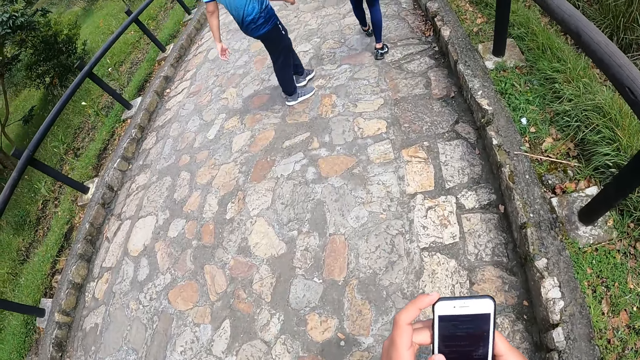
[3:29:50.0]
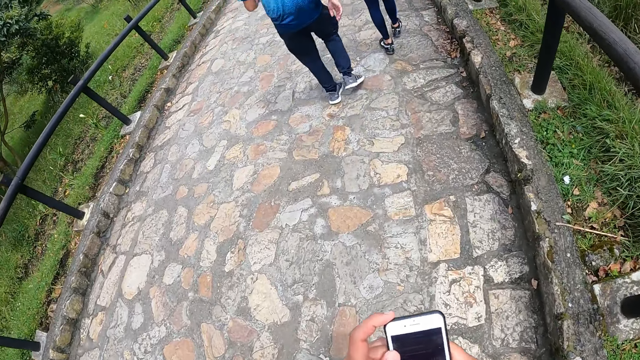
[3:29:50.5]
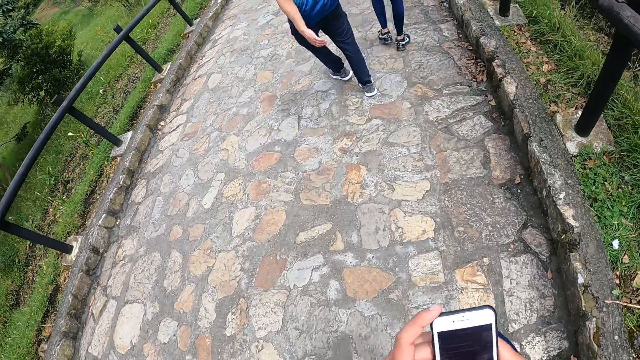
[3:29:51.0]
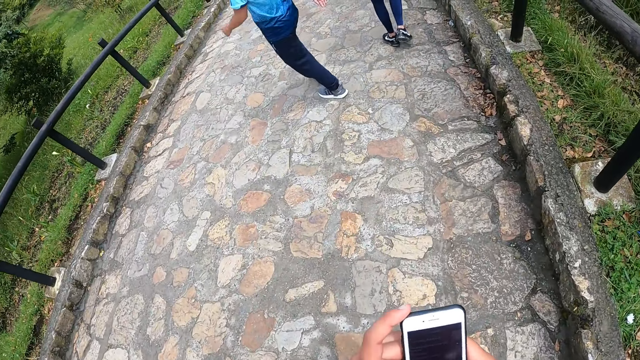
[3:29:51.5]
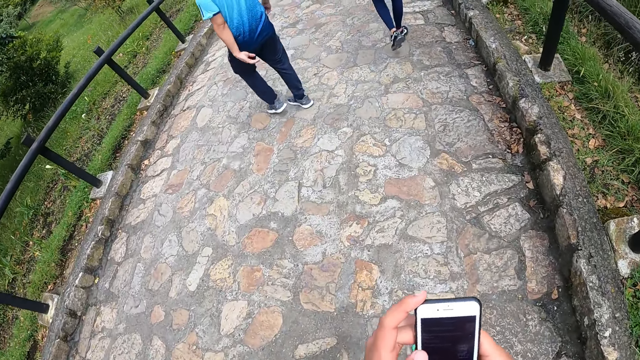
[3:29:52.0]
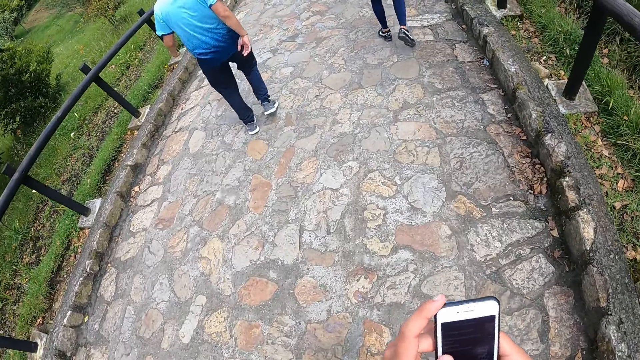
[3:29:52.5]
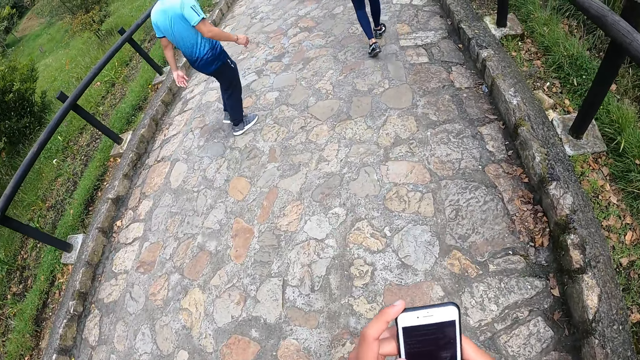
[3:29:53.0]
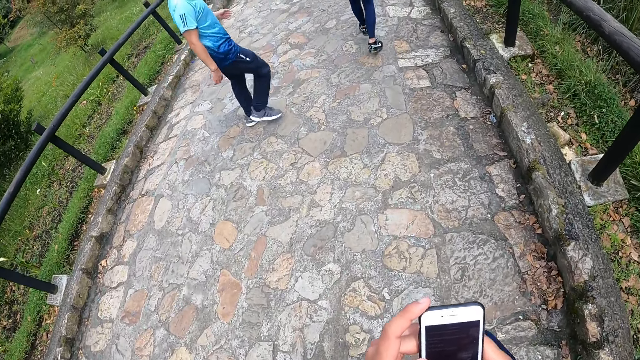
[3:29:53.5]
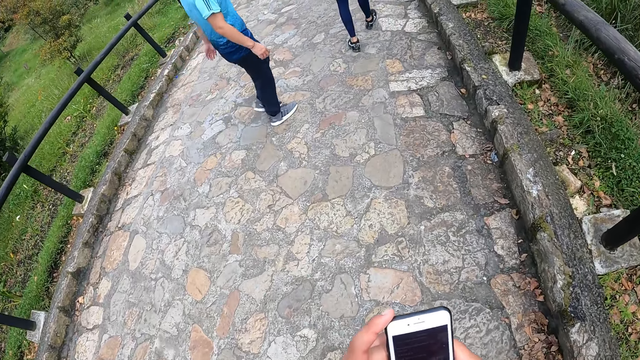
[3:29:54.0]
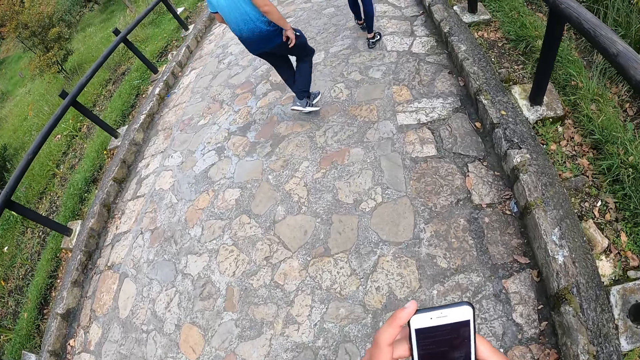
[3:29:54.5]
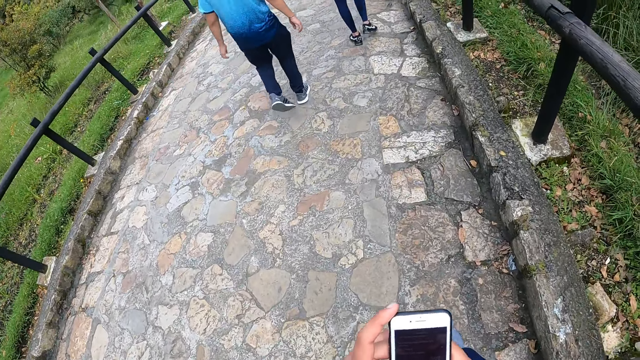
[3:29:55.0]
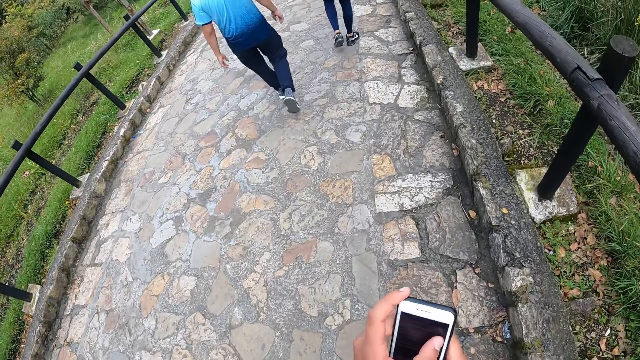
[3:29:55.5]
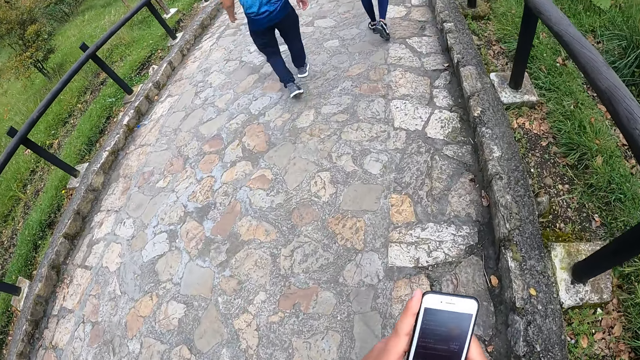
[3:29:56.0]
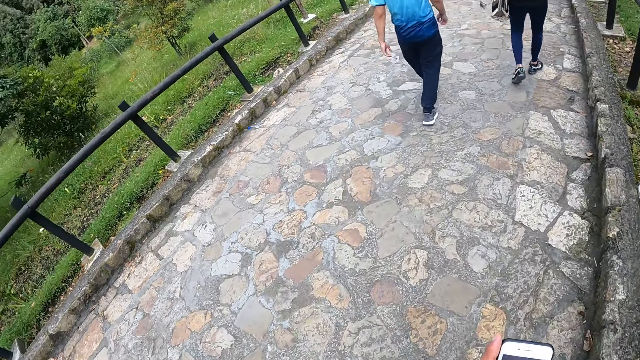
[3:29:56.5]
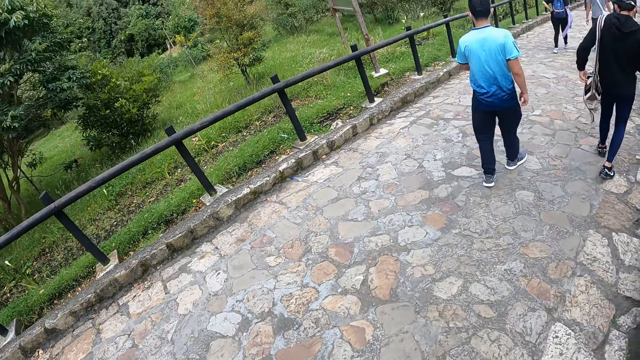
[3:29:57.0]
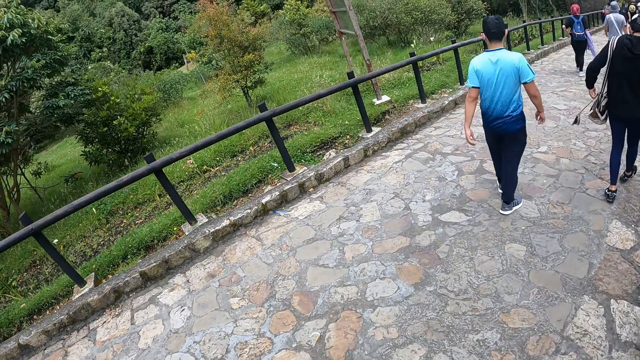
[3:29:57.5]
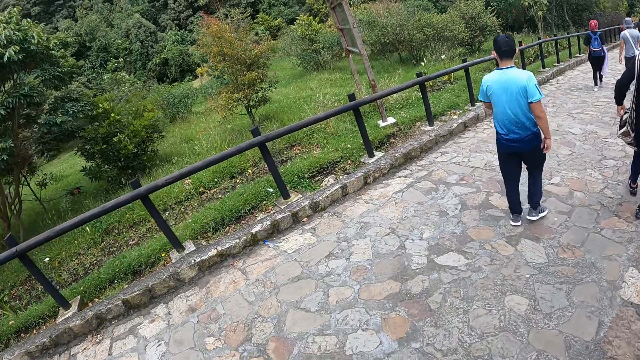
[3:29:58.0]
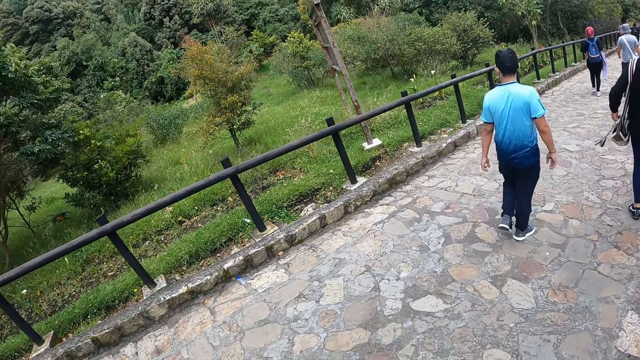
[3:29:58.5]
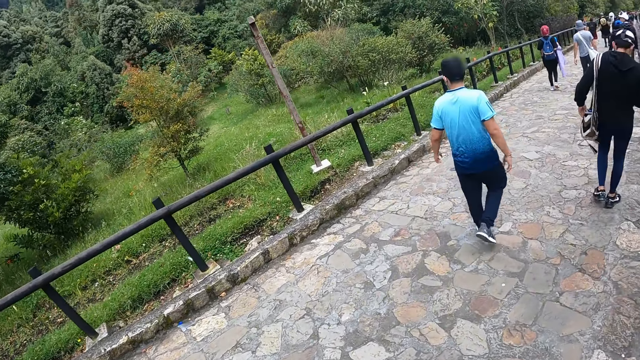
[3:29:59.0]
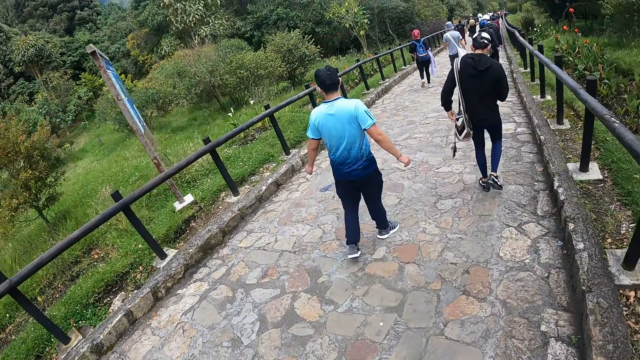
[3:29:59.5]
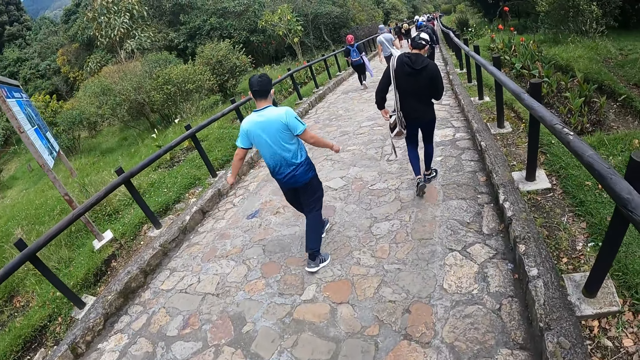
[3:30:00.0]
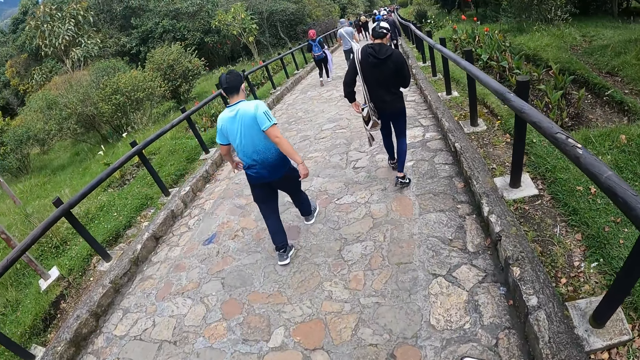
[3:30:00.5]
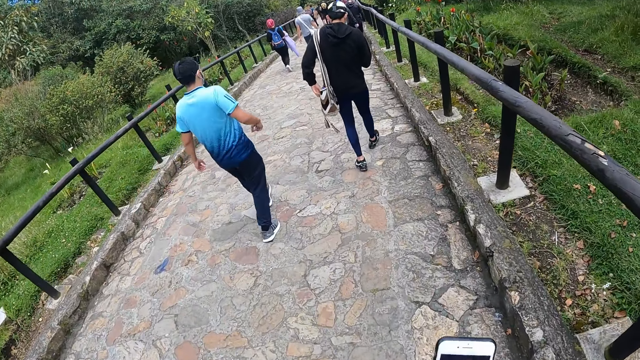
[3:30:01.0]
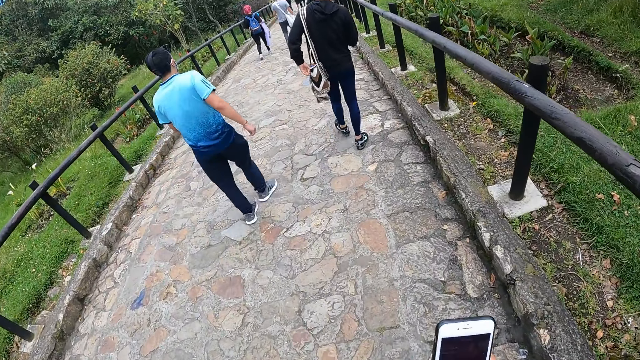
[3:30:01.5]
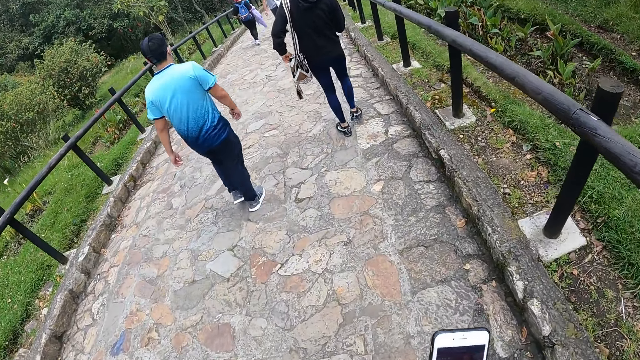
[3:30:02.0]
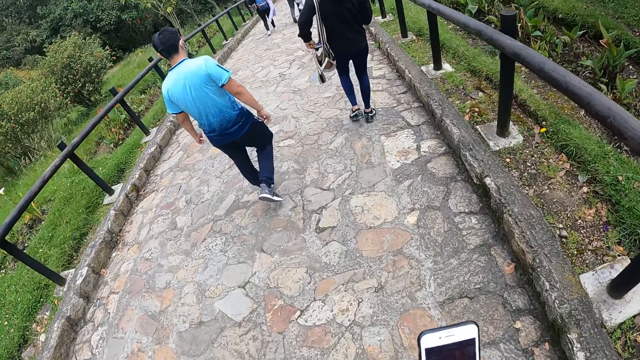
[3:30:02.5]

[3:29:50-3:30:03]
The man holds the bag on his left shoulder with his left hand. The camera wearer looks around. He presses the phone in his right hand with his right hand.

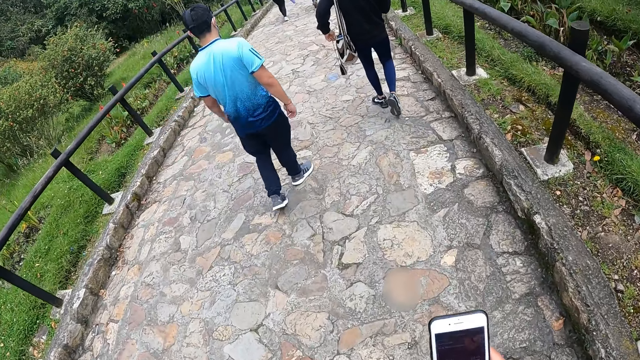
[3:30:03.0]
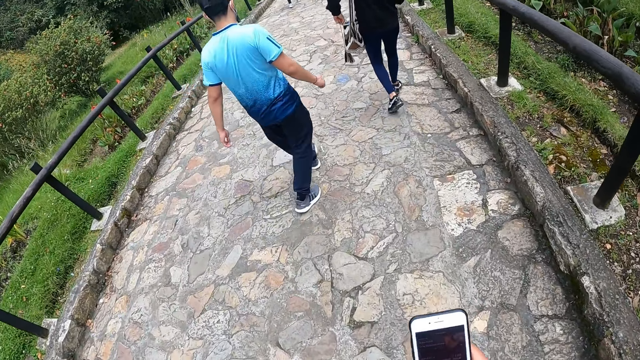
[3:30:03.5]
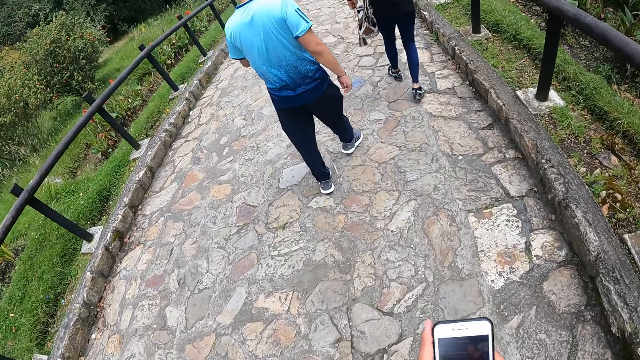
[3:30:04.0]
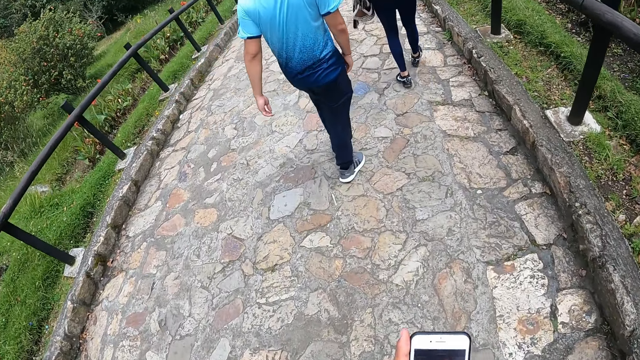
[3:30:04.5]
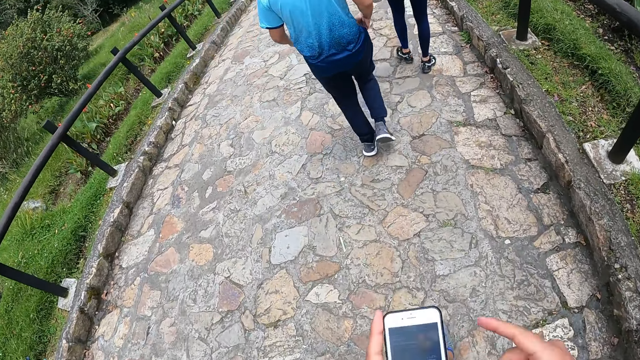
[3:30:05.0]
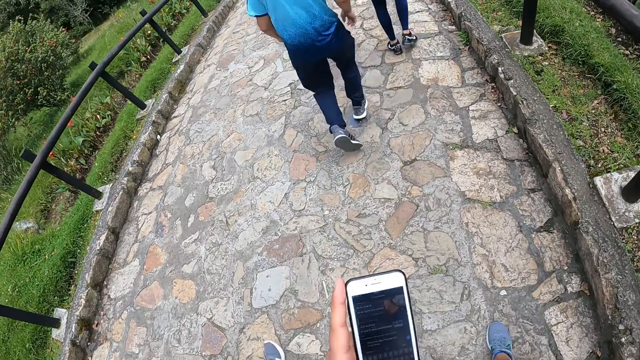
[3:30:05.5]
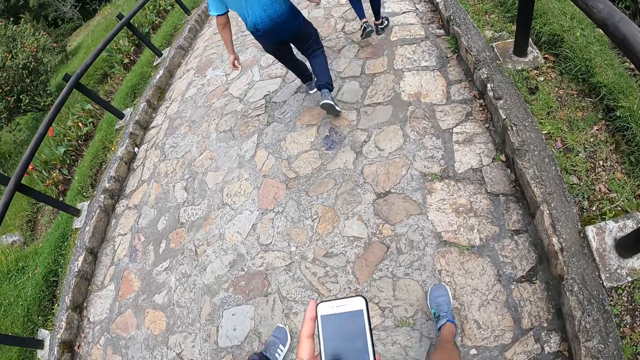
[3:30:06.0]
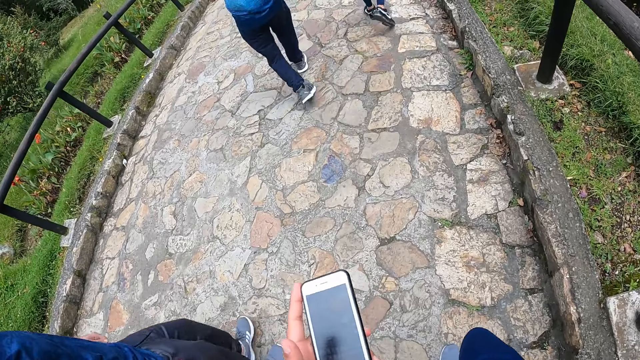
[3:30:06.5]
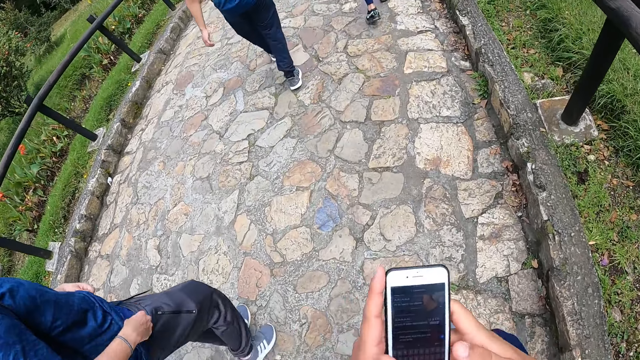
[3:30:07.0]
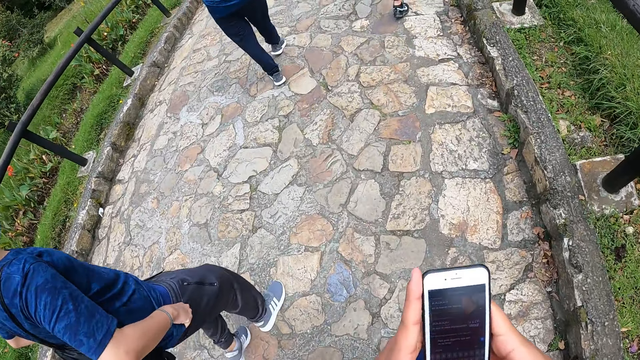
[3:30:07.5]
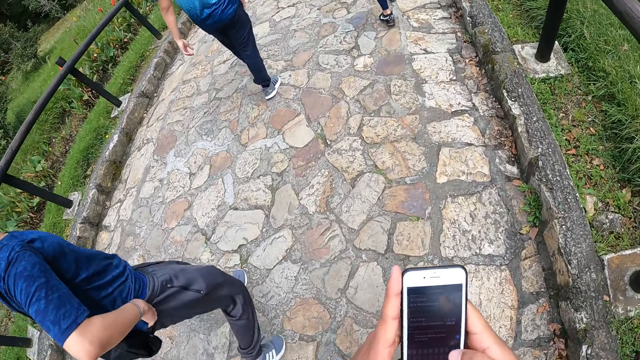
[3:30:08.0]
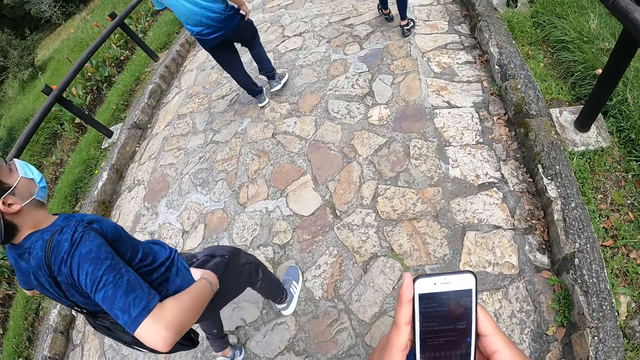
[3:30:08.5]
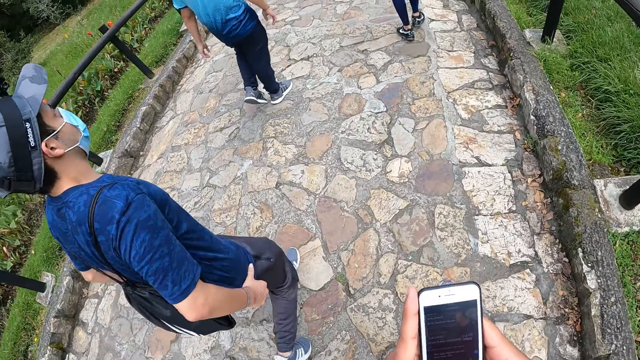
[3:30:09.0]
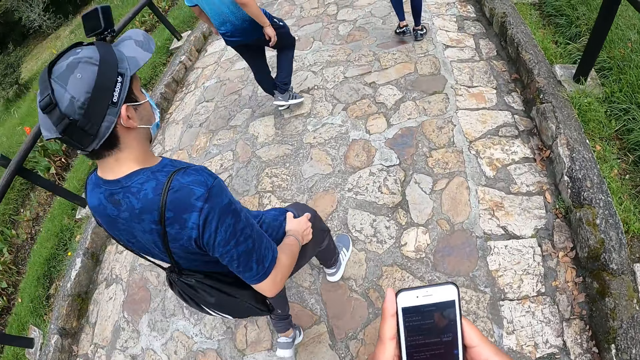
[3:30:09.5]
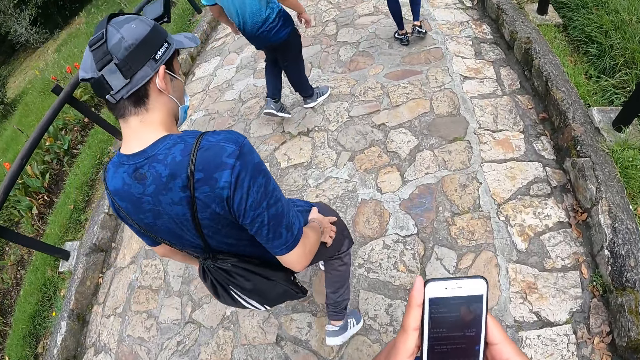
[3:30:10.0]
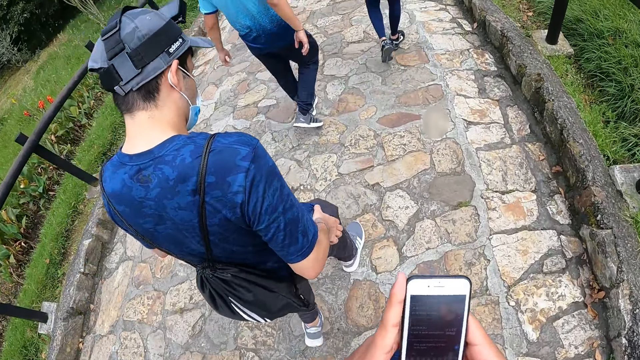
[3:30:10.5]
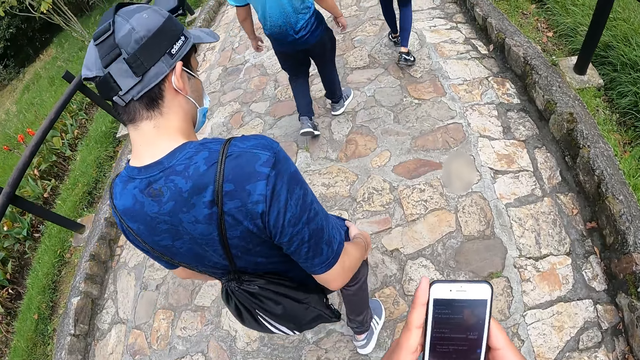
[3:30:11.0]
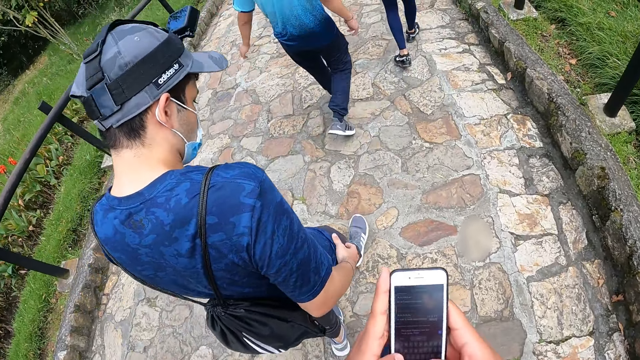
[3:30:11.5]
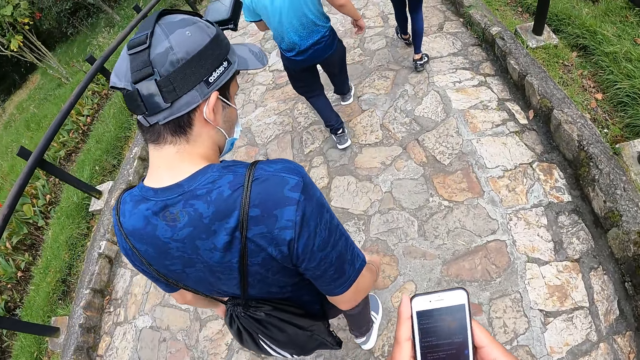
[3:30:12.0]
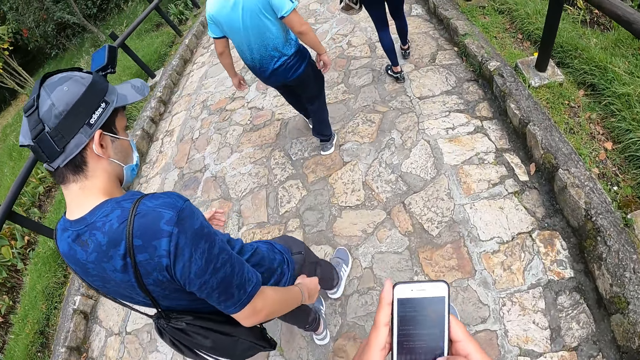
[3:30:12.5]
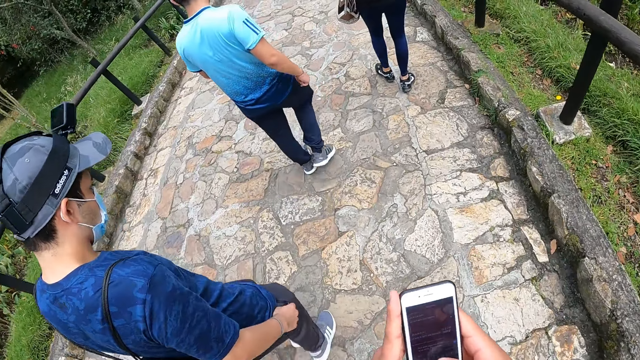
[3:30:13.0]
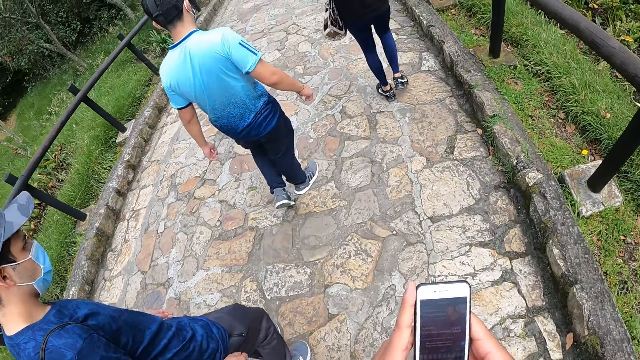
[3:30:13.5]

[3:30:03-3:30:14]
The camera wearer holds the phone in his right hand with his left hand. He removes his right hand from the phone in his left hand. He presses the phone with his hands. The man adjusts his clothes with his hands.
